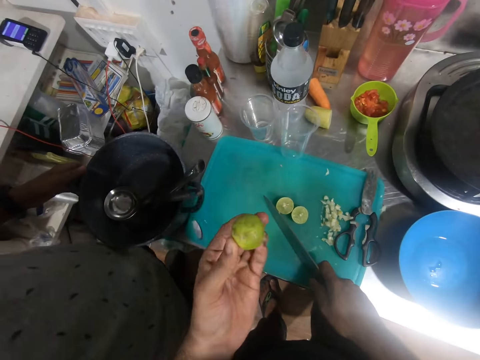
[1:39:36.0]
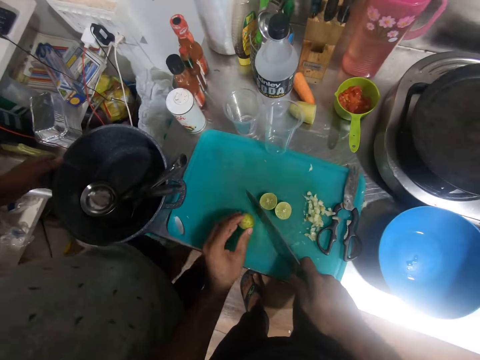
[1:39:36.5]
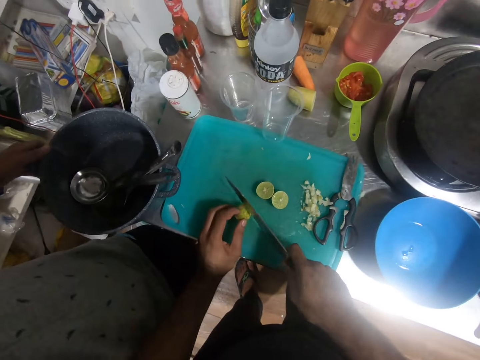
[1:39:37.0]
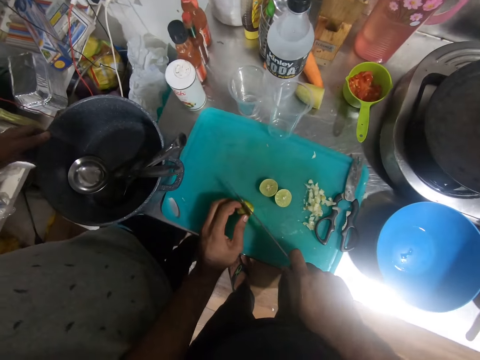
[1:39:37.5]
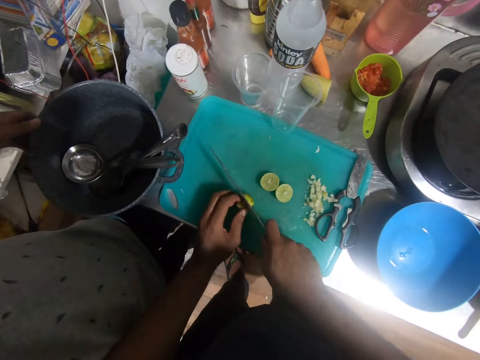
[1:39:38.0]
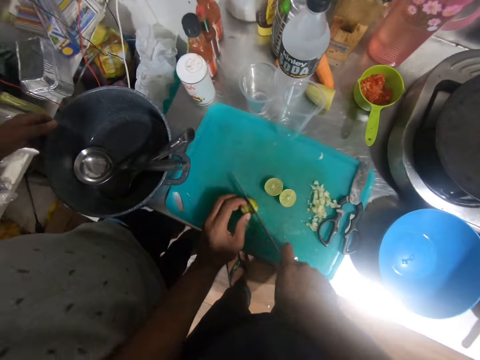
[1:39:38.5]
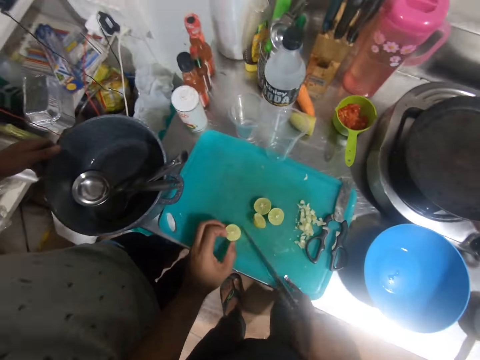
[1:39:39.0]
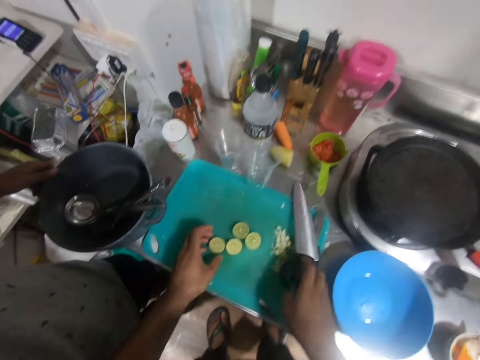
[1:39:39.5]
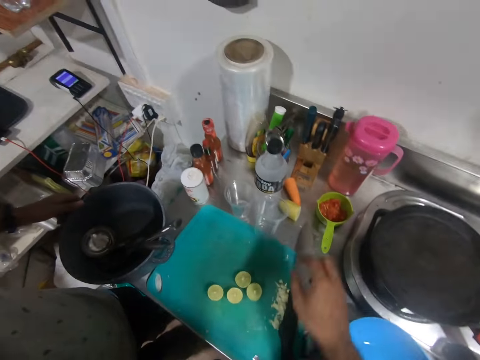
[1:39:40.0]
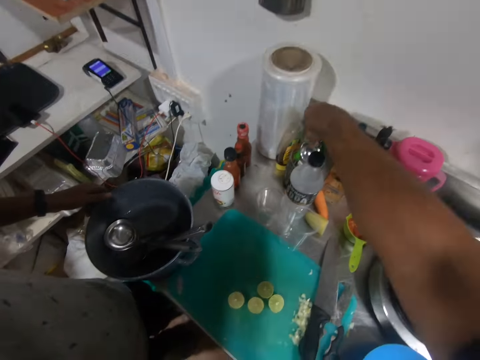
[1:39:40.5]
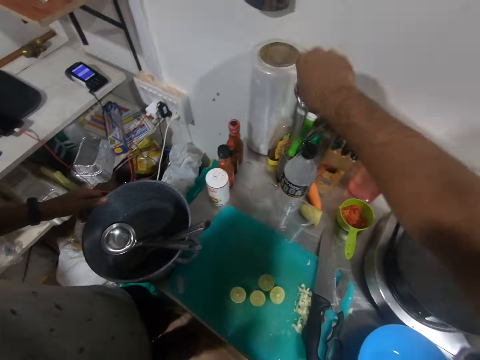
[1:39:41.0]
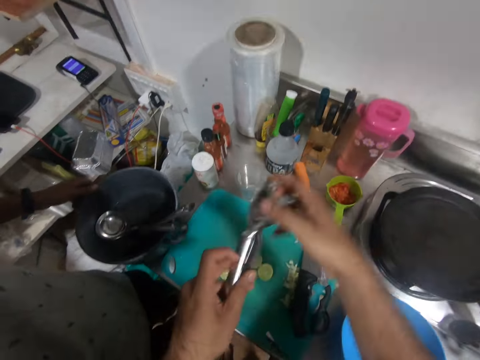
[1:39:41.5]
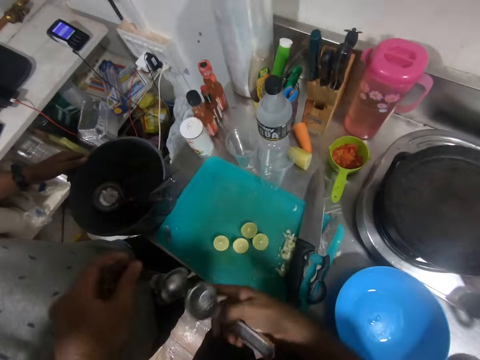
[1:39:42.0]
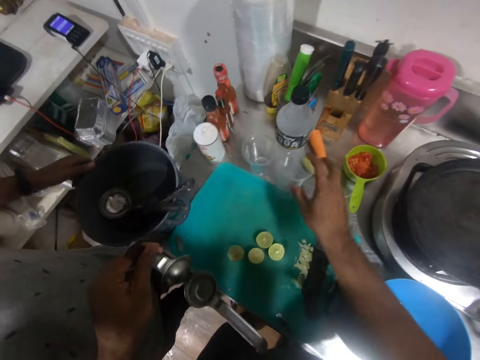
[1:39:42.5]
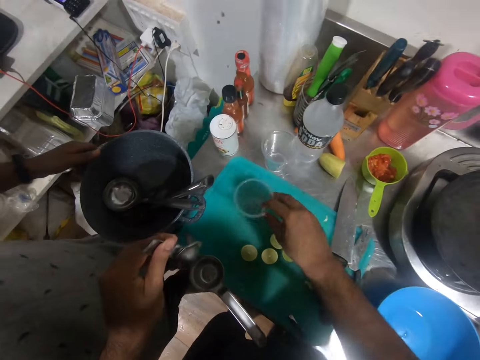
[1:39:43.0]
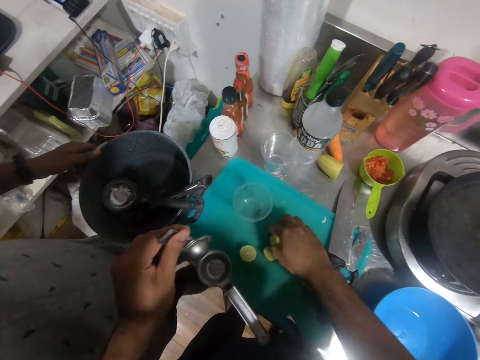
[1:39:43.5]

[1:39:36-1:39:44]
The camera wearer places the lime on the chopping board. They slice the lime into two with the knife. They place the knife on the chopping board. They finish chopping. They pick up a lime squeezer from a cup on the rack. They open the lime squeezer. They pick up one of the cups on the rack. They place the cup on the chopping board.

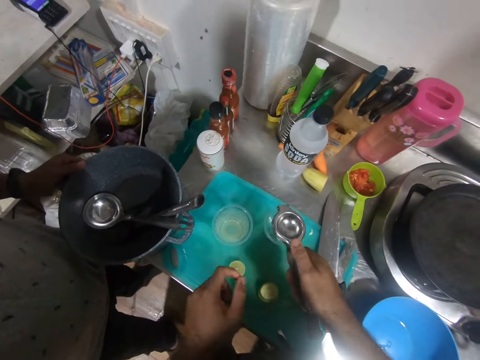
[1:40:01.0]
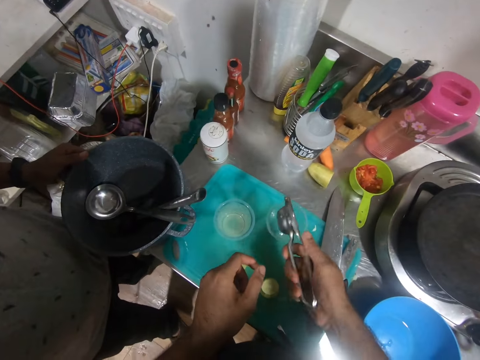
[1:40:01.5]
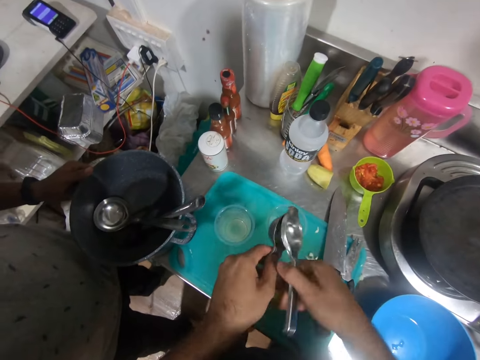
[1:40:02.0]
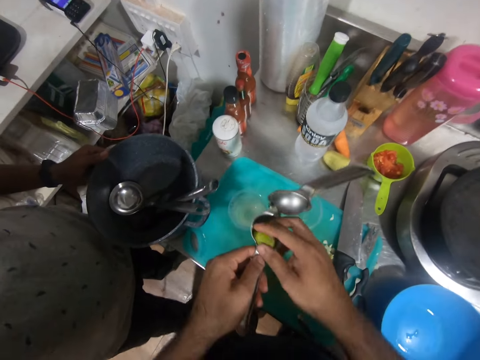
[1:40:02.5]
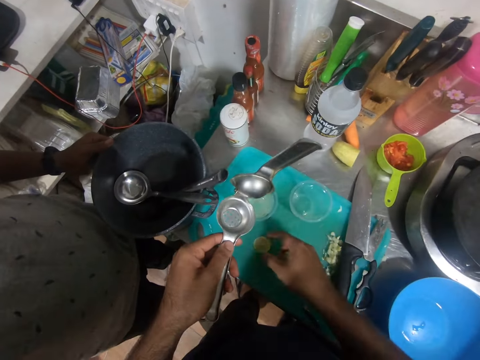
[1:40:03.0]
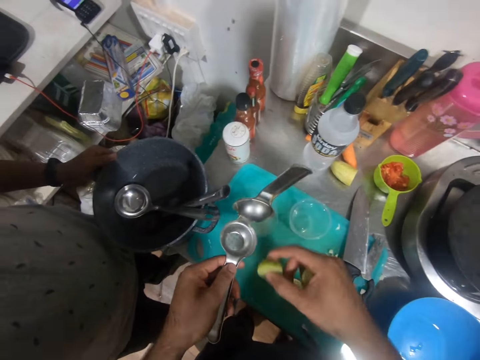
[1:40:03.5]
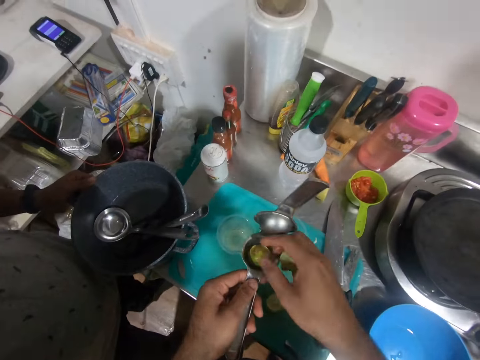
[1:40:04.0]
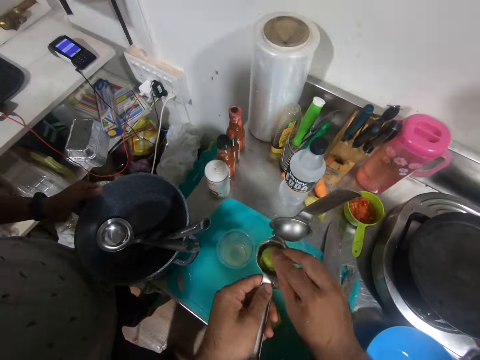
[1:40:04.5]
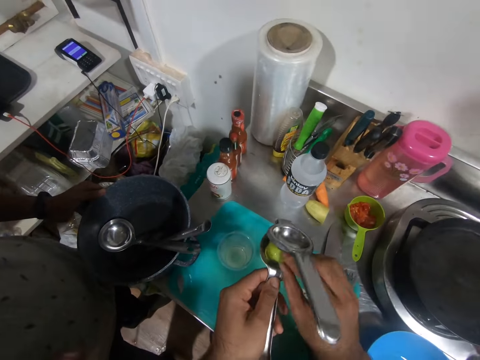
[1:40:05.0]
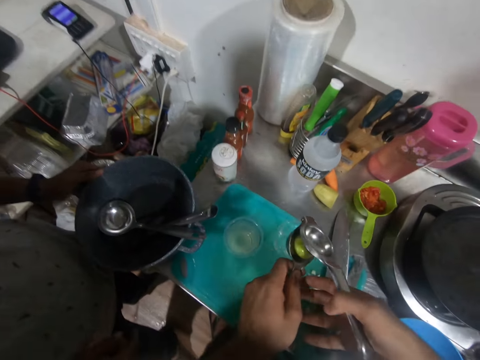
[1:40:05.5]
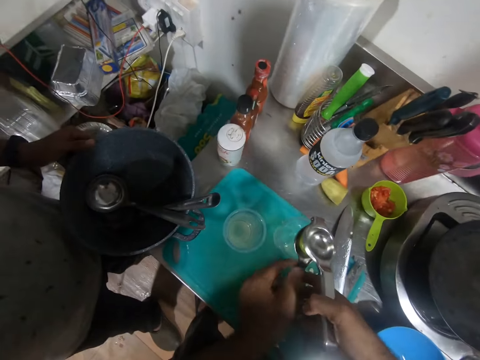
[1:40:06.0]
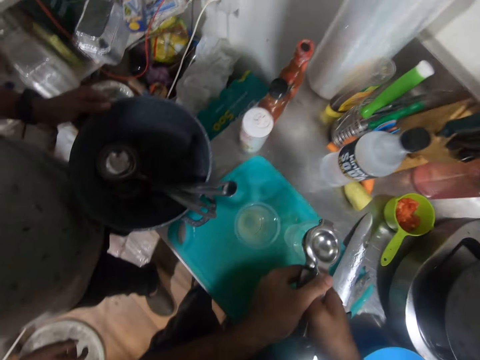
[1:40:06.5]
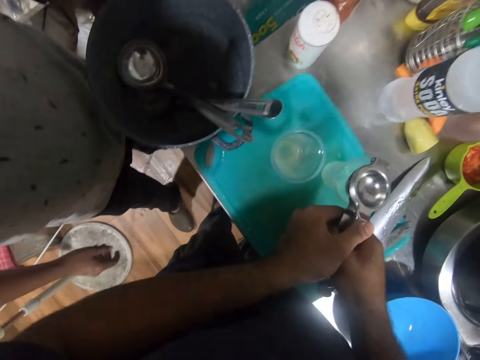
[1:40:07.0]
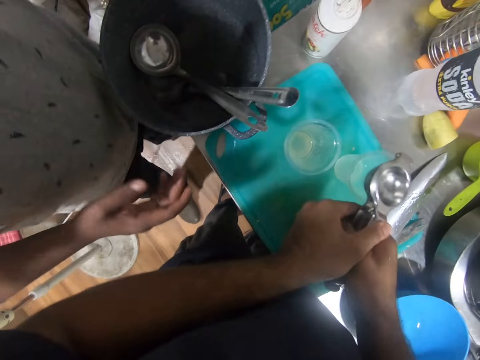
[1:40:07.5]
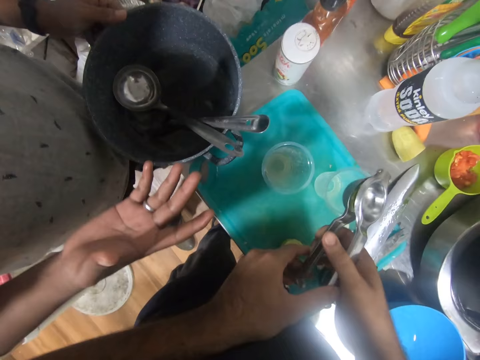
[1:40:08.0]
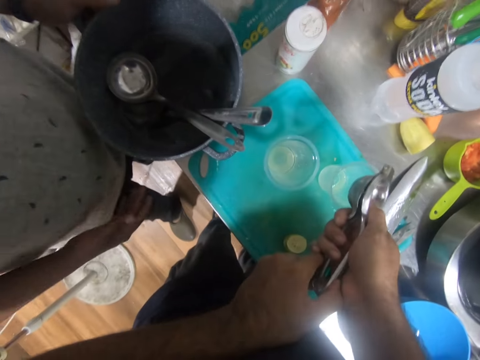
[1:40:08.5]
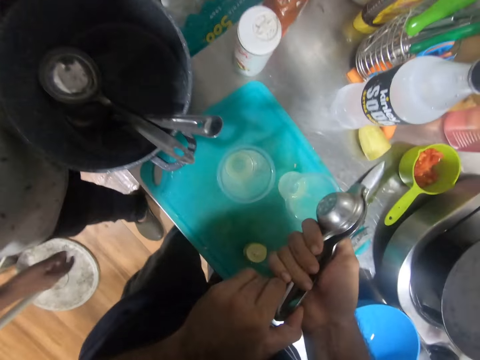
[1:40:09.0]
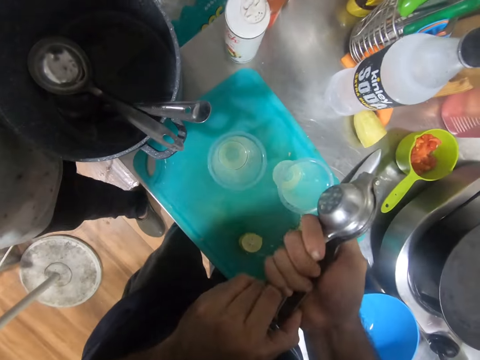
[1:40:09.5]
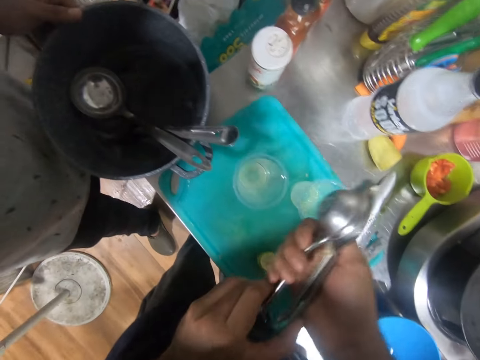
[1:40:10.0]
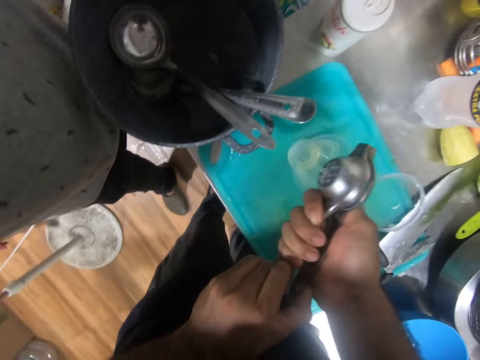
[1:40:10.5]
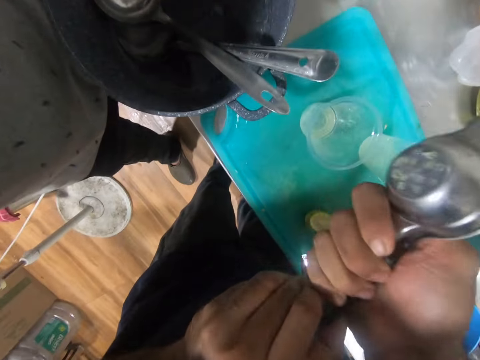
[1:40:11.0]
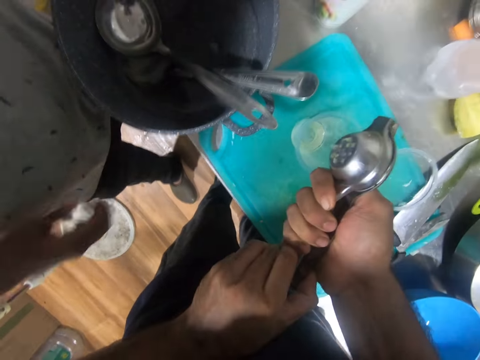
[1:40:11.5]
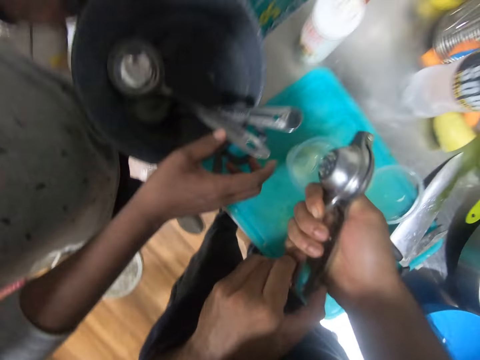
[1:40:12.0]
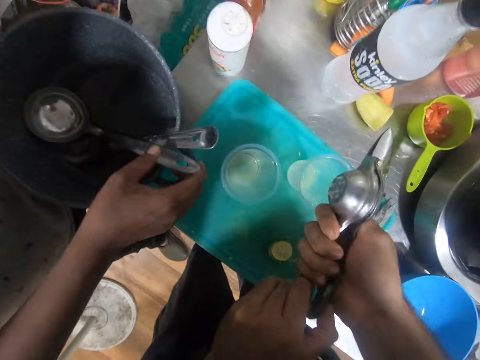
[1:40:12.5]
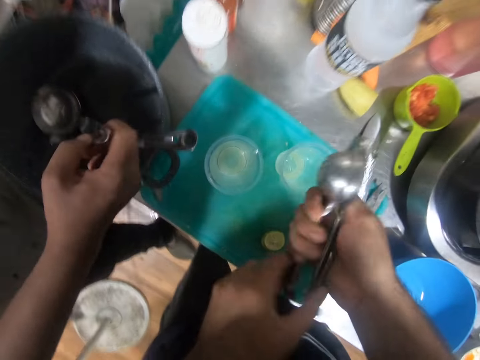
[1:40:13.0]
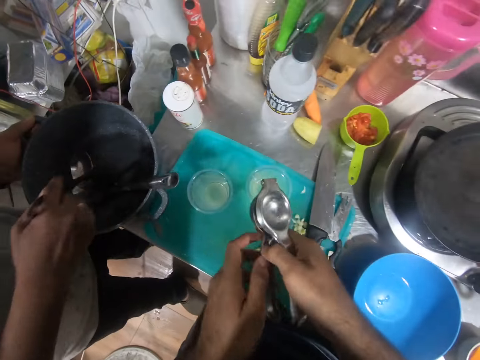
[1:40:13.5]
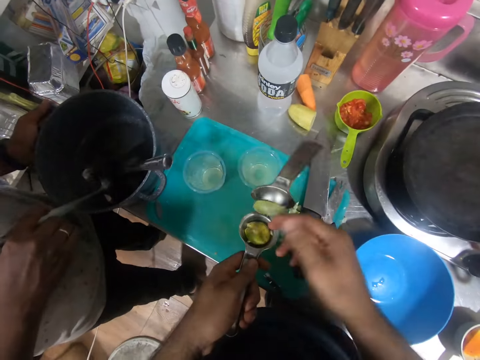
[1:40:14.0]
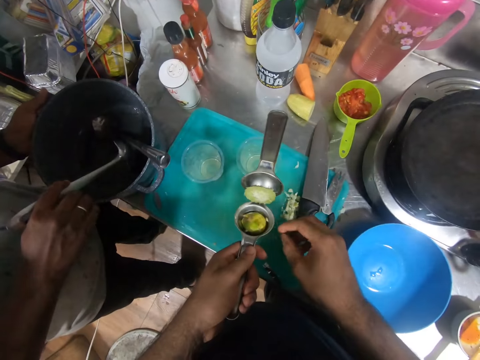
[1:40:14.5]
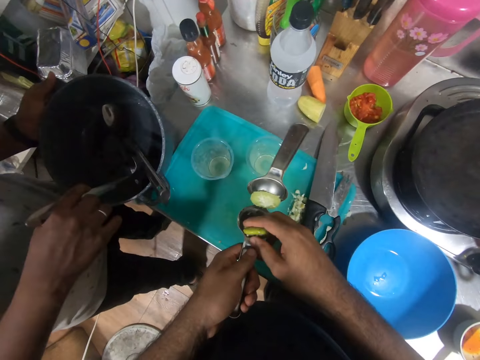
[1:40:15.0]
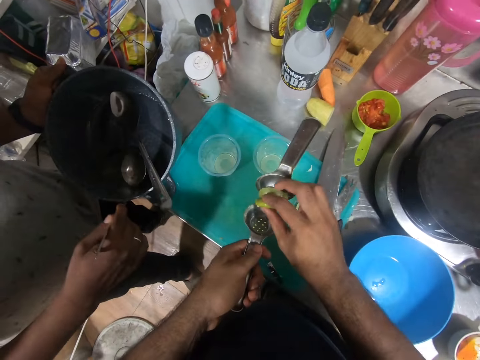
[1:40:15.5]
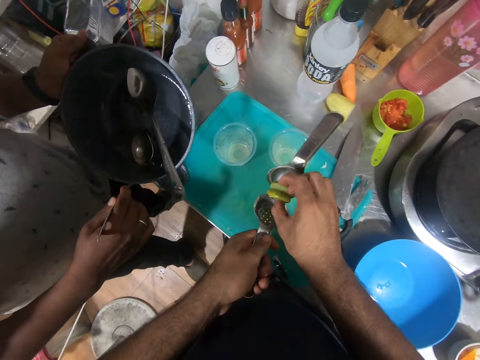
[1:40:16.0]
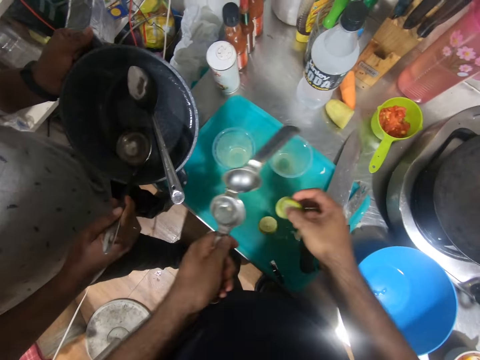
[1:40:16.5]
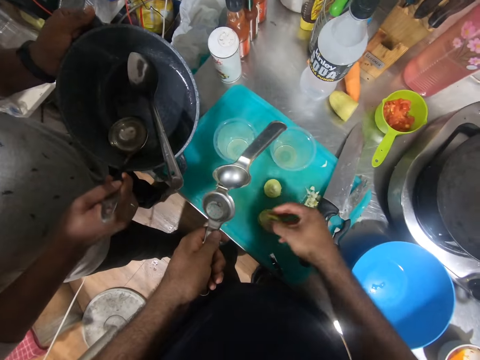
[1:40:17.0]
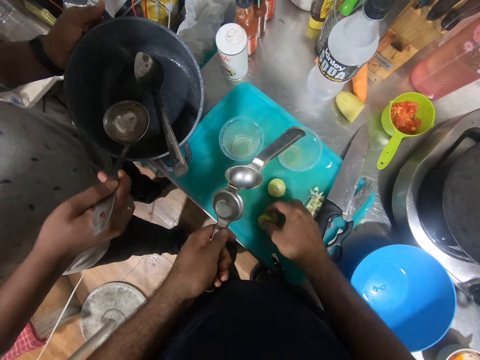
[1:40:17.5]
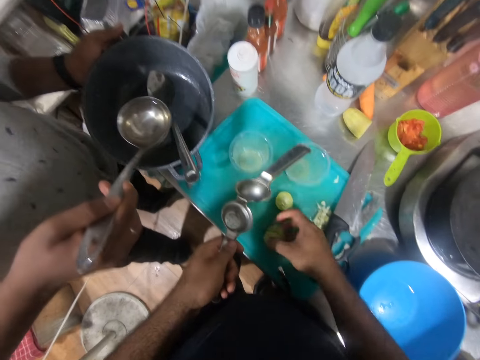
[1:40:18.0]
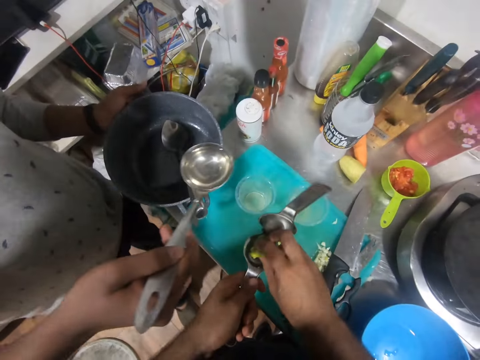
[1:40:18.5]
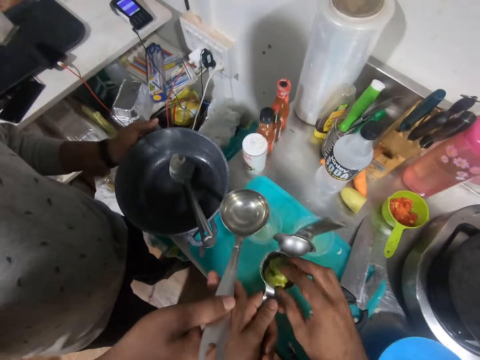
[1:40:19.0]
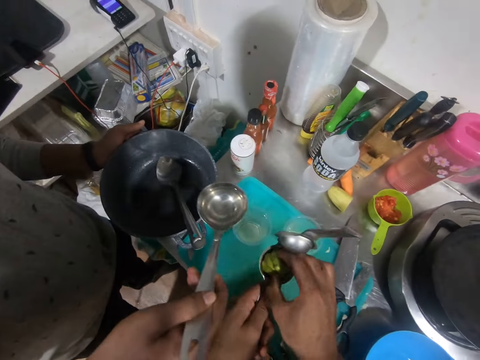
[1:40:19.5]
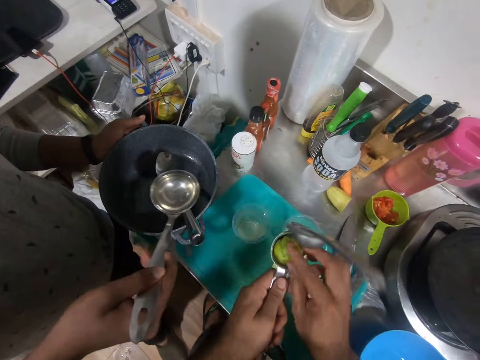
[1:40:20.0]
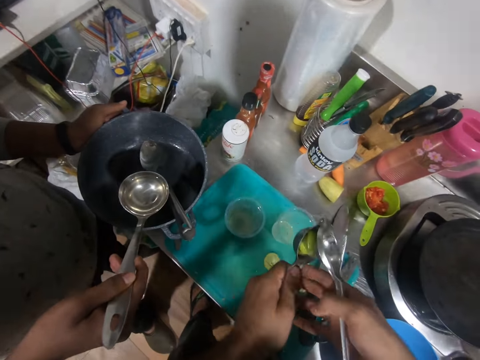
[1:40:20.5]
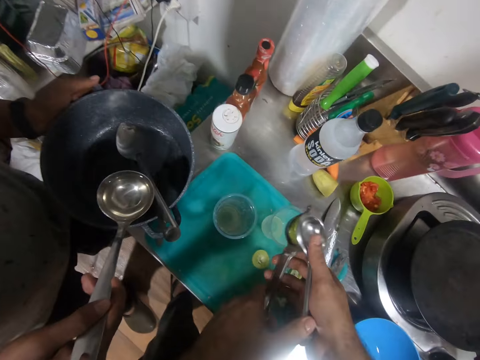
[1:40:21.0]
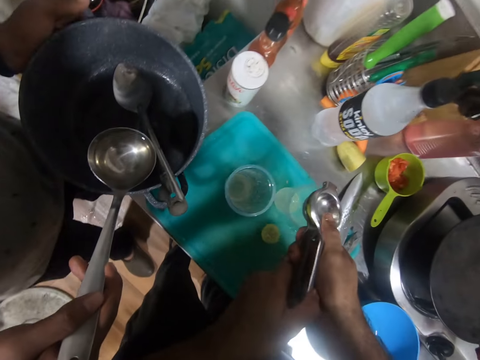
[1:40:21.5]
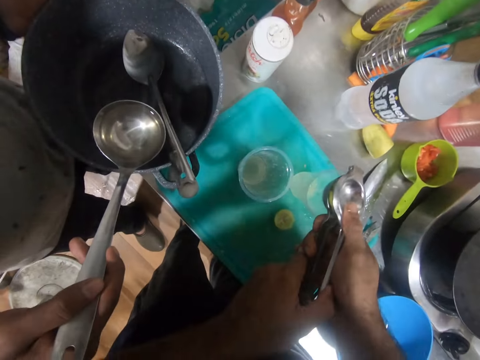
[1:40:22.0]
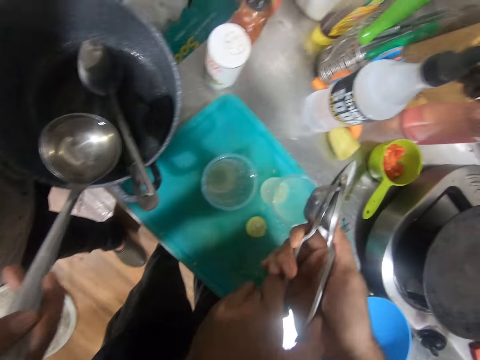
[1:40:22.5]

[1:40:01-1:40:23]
The camera wearer squeezes the lime or lemon into the cup on the right with the lime squeezer. They open the lime squeezer. They bring out the lime in the lime squeezer. They pick up a sliced lime from the chopping board or cutting board. They place the sliced lime into the lime squeezer. They place the squeezed lime in the lime squeezer. They squeeze the lime into the cups with the lime squeezer. A man makes a hand gesture. The man places the hand on one of the spoons in the pot. The man picks up a ladle spoon. The camera wearer squeezes the lemon in a different cup. They lift the squeezer handle. They replace the lime in the squeezer. They pick up the lemon peels. The man scoops water. The camera wearer puts the lemon peel on the cutting board. They pick up the lemon. The man holds the ladle spoon. The camera wearer puts the lemon in the squeezer. They hold the lemon squeezer. They squeeze the lime into the cups.
